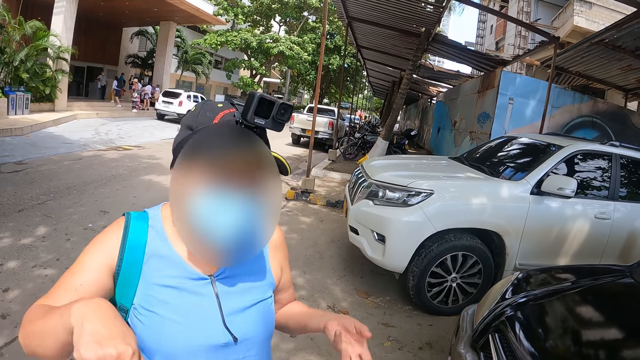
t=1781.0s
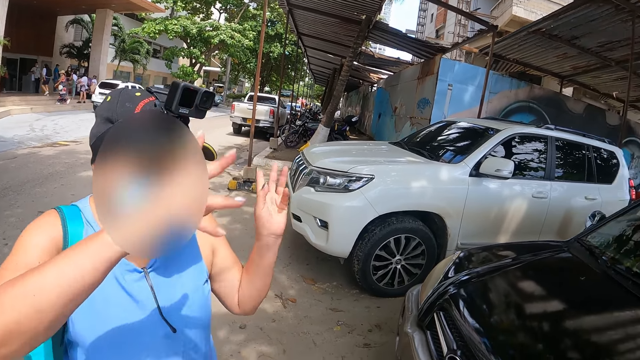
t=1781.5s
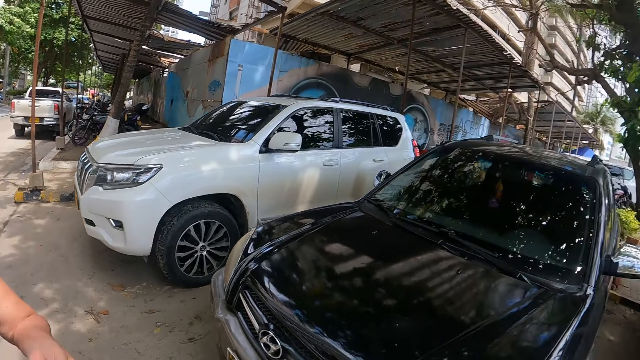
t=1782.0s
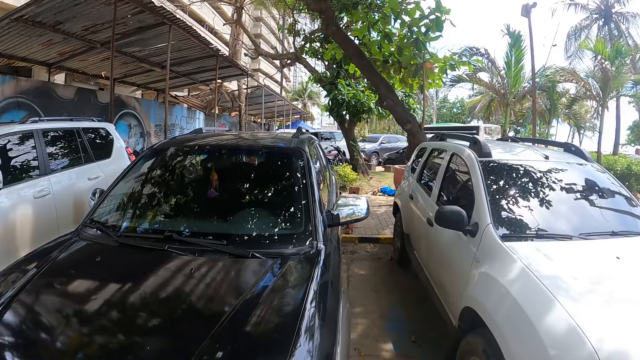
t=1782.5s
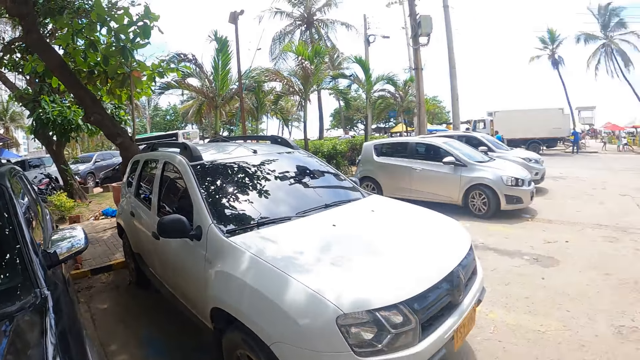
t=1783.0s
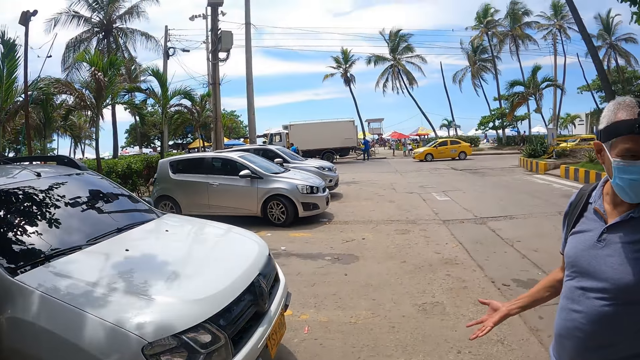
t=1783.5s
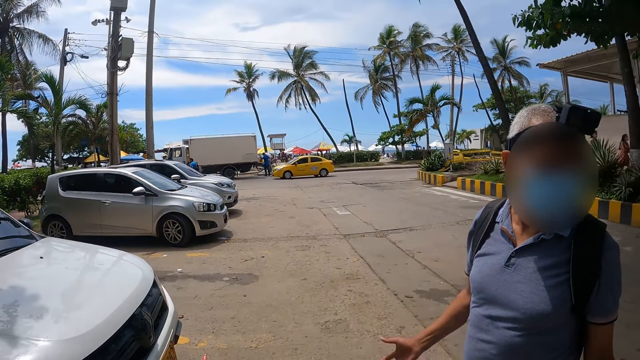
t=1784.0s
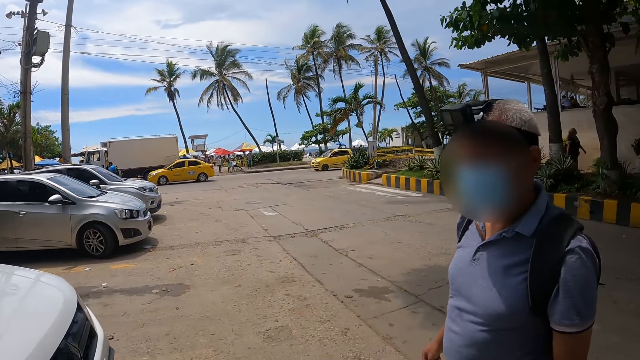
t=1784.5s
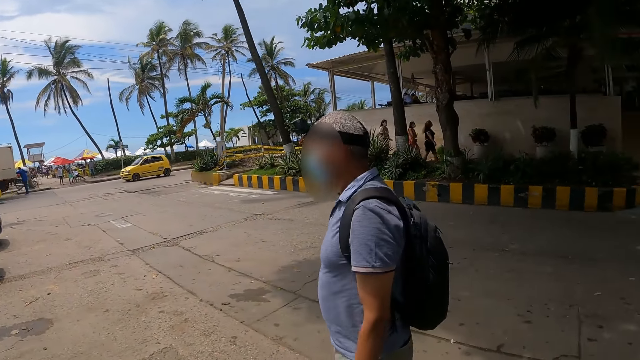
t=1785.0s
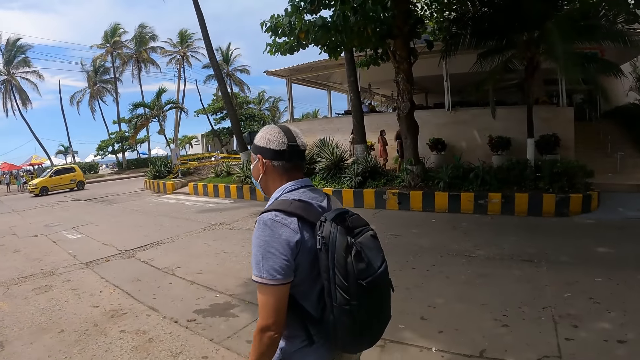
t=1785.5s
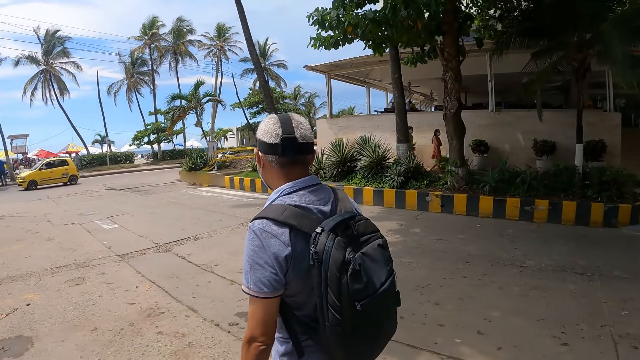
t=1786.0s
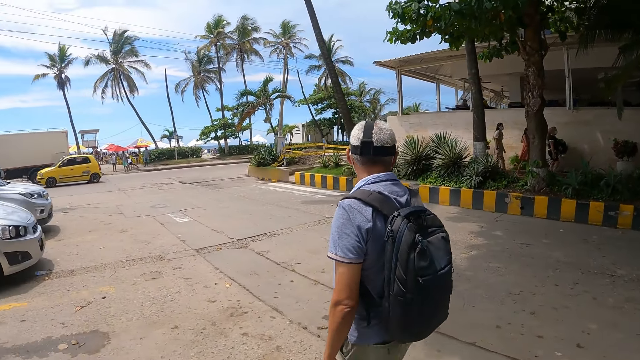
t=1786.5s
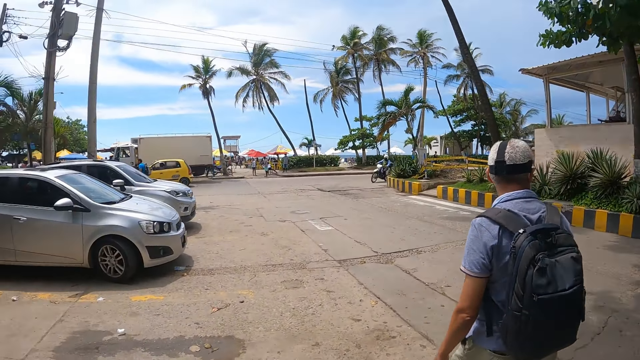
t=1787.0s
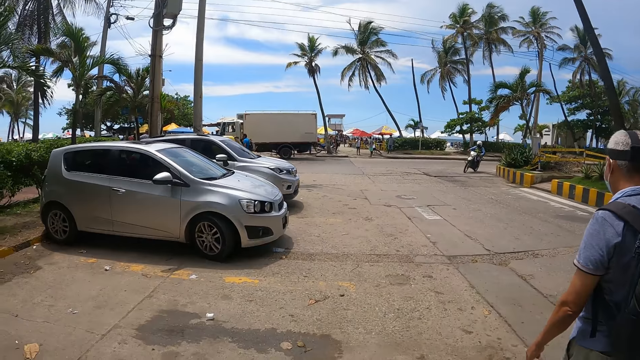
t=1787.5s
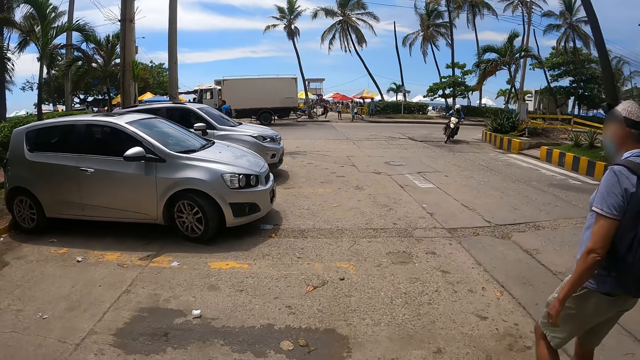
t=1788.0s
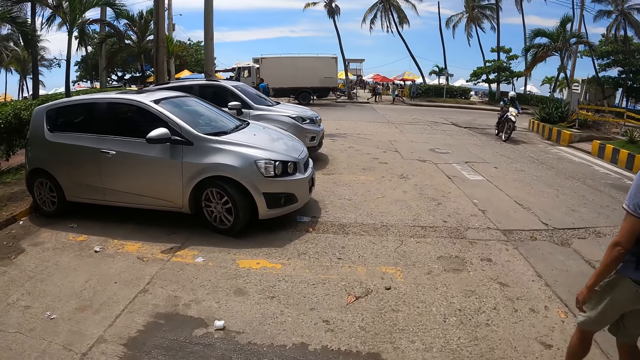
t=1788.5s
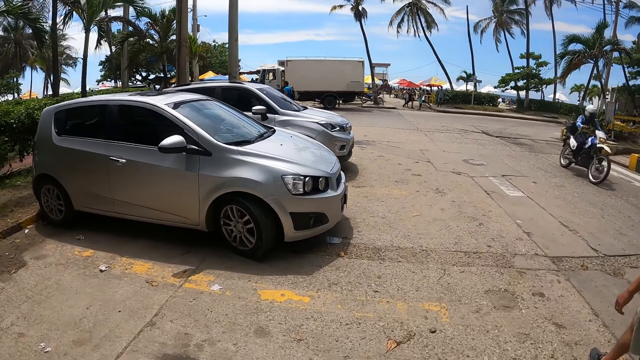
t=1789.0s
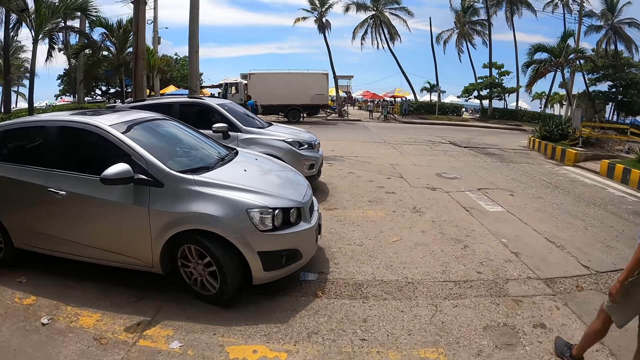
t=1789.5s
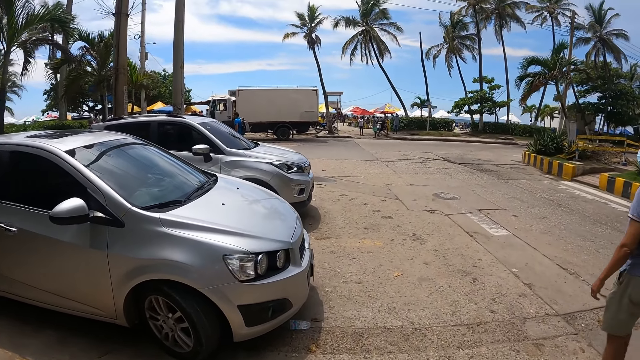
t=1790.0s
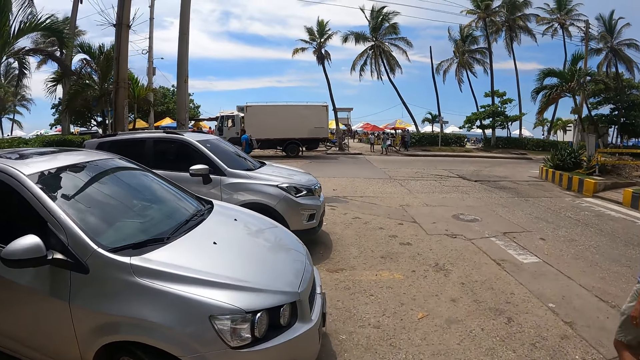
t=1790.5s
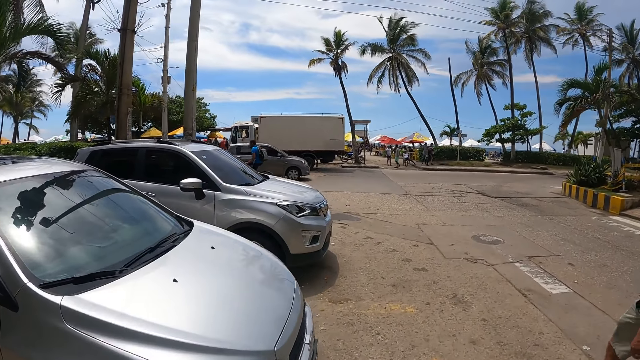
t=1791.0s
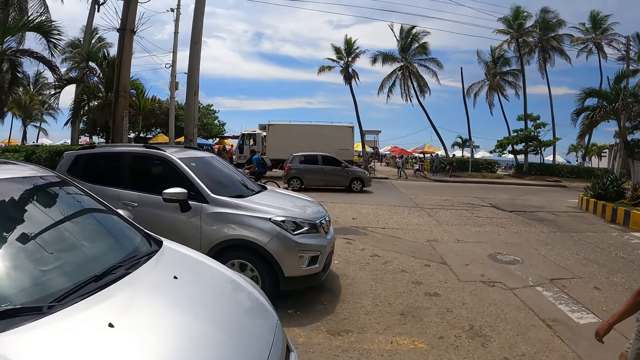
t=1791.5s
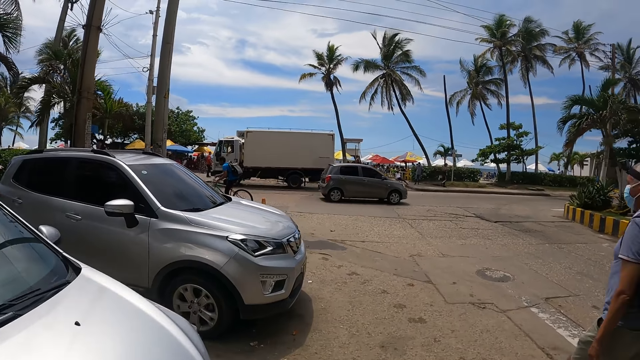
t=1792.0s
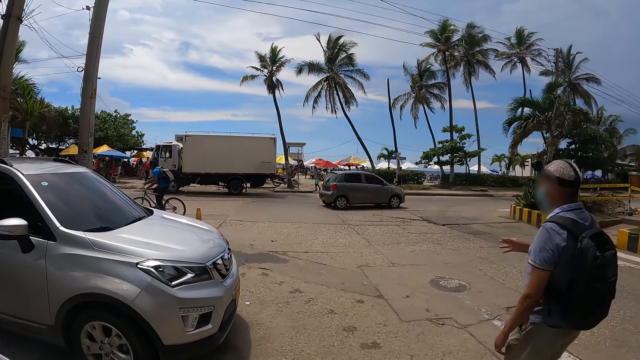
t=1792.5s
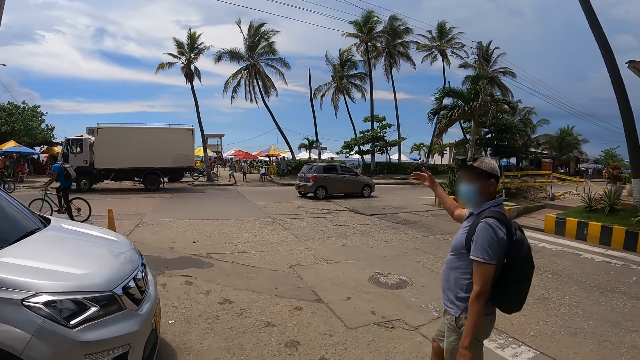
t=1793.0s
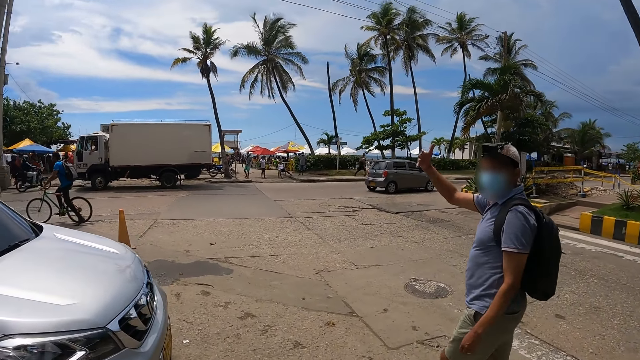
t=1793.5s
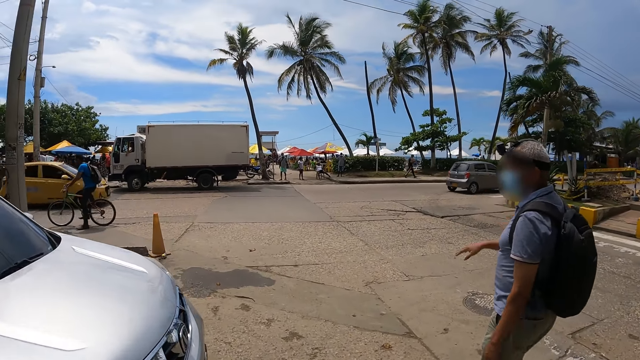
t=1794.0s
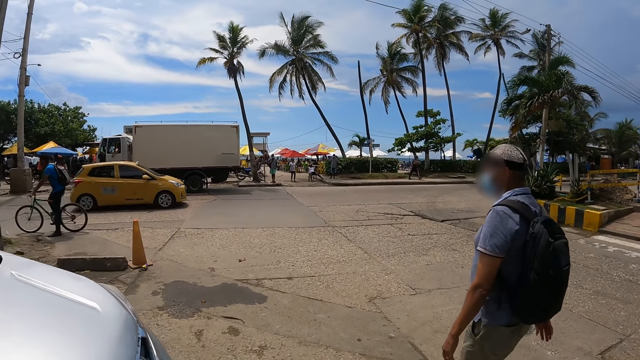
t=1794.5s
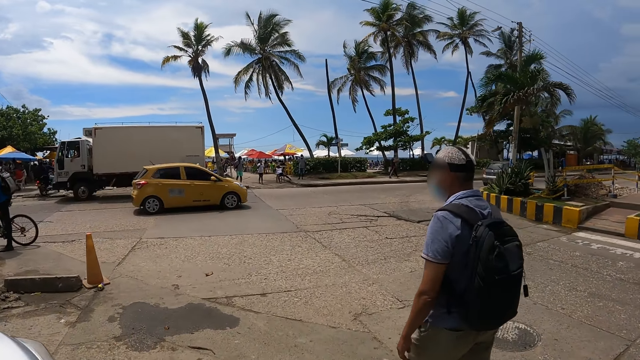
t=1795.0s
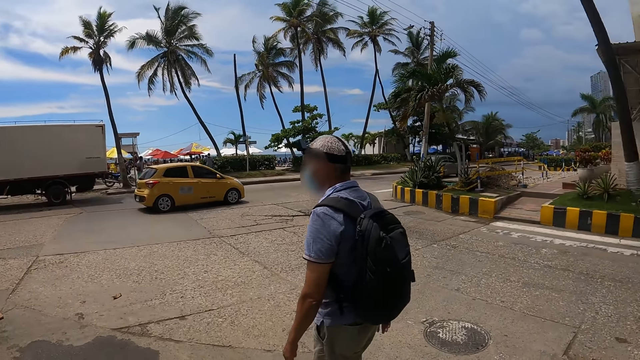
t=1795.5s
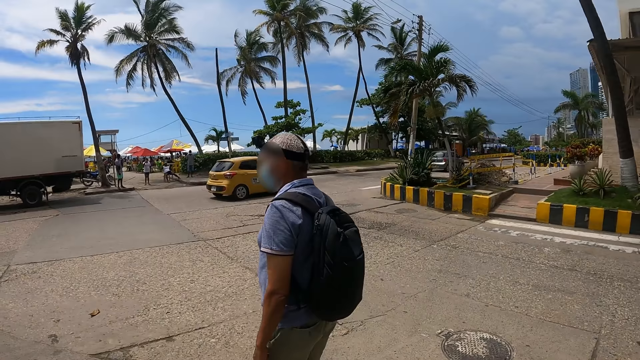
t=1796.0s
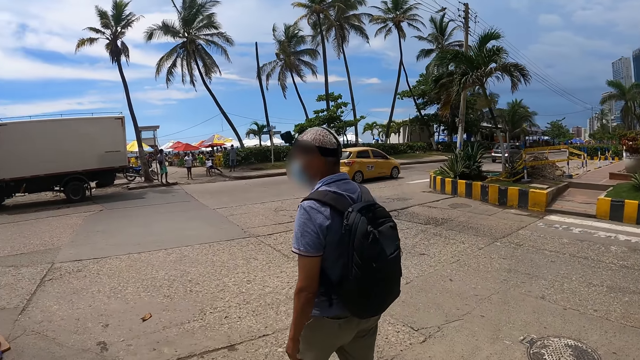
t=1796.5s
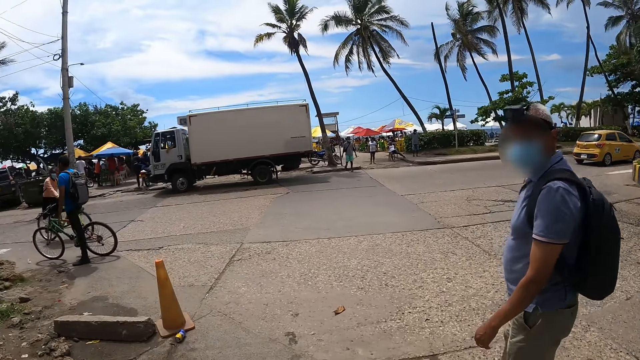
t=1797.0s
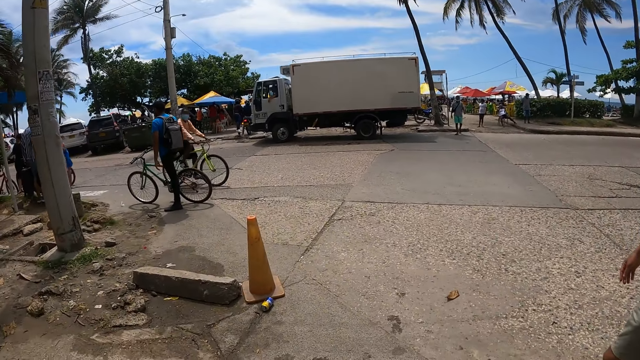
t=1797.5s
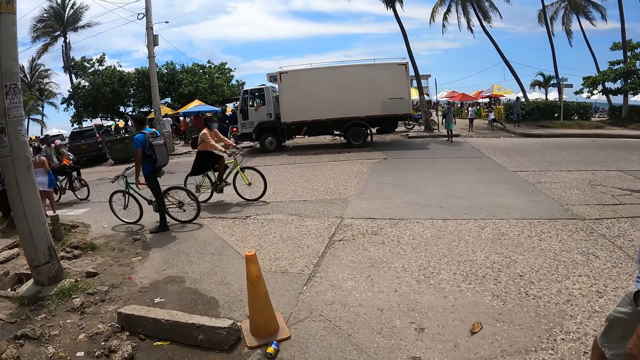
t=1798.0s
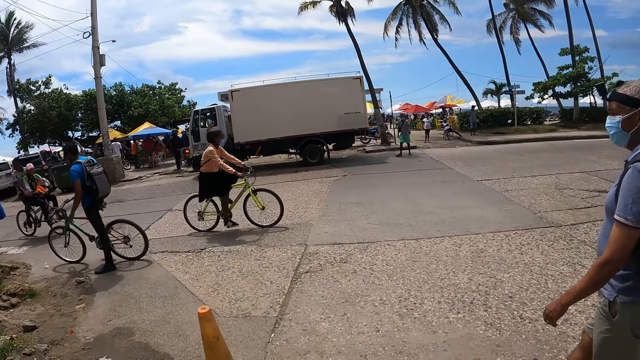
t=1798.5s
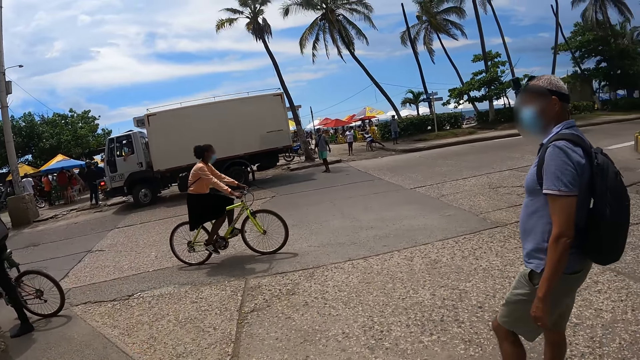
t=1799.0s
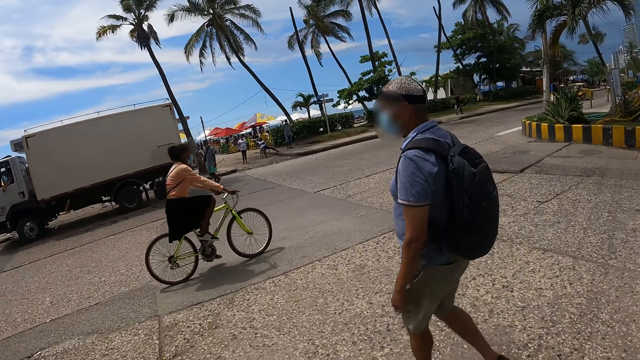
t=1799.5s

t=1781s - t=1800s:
A man converses with the camera wearer. The camera wearer walks on the road. They walk around. The man converses with the camera wearer. The camera wearer walks on the road.
